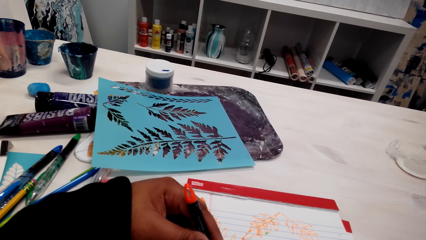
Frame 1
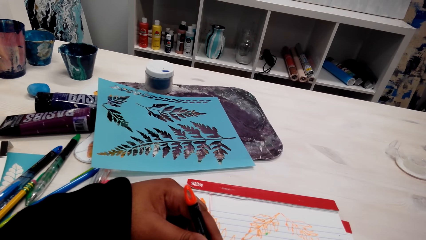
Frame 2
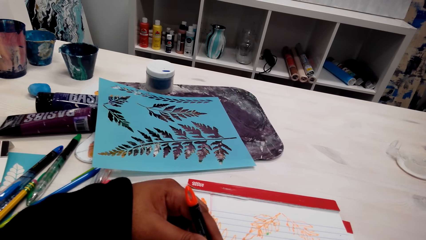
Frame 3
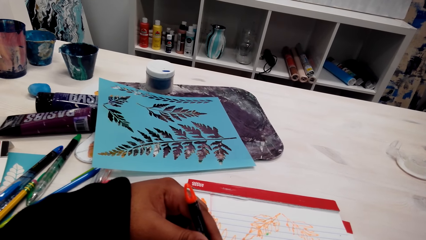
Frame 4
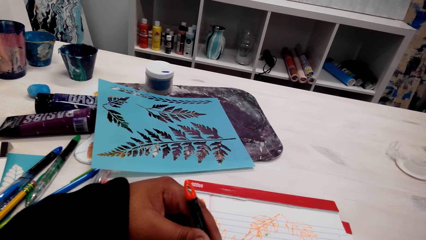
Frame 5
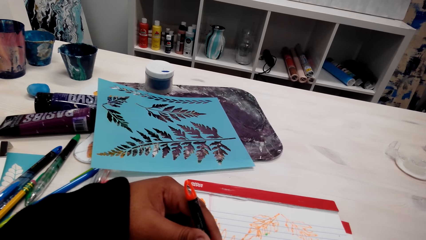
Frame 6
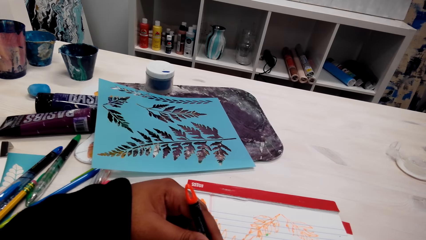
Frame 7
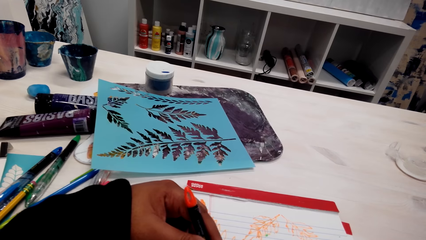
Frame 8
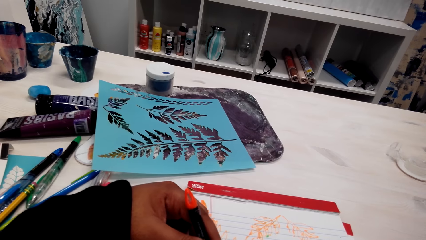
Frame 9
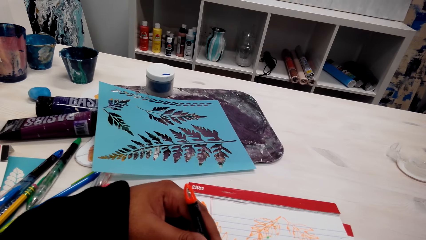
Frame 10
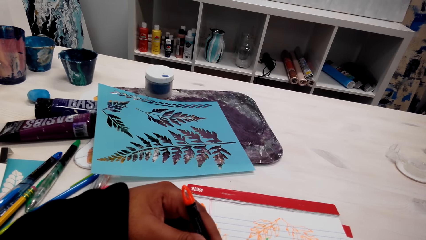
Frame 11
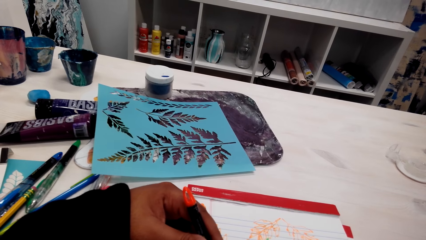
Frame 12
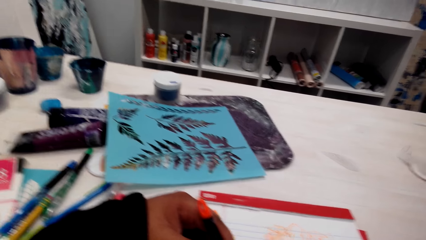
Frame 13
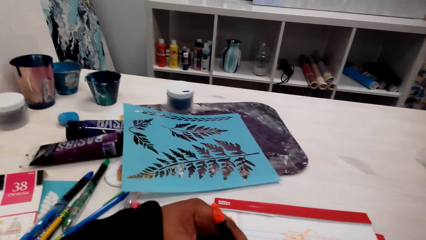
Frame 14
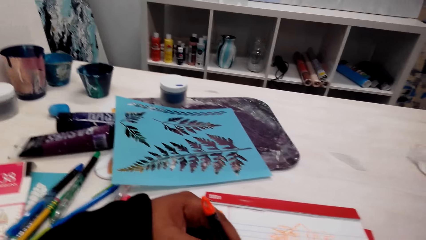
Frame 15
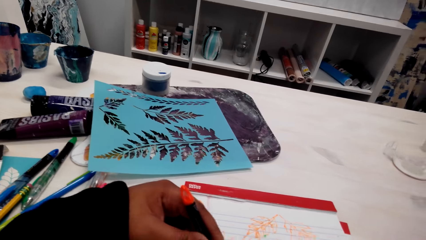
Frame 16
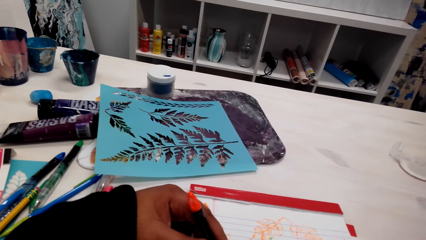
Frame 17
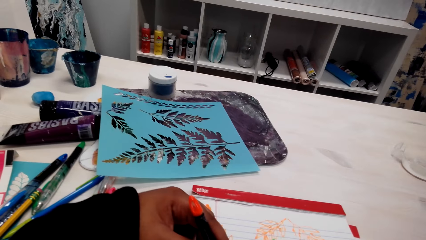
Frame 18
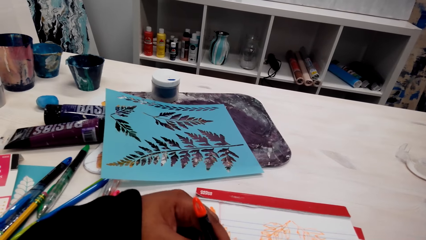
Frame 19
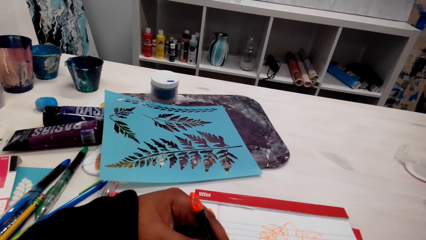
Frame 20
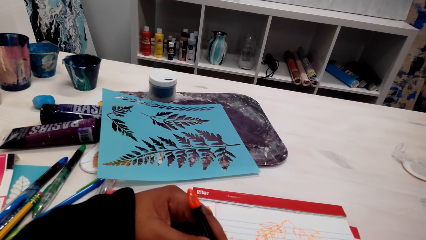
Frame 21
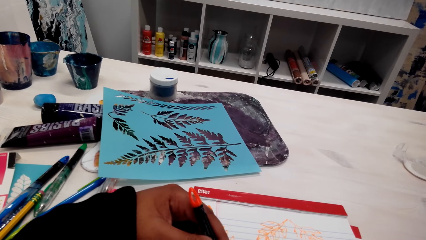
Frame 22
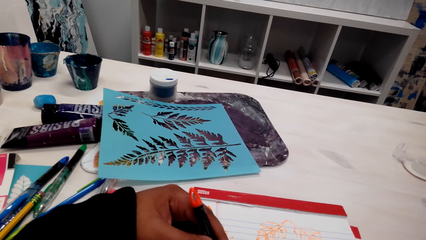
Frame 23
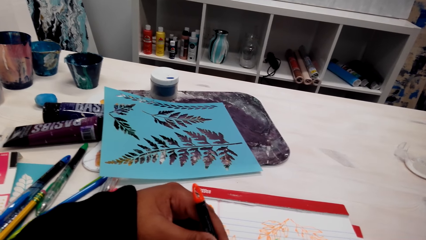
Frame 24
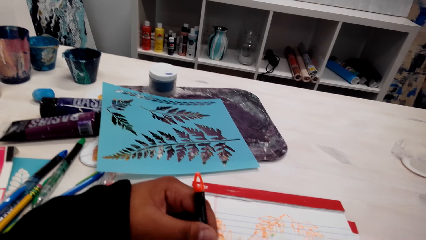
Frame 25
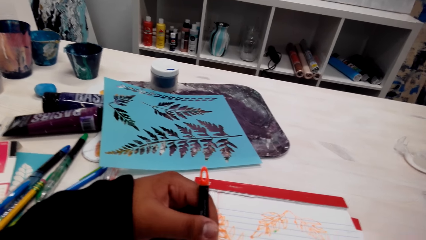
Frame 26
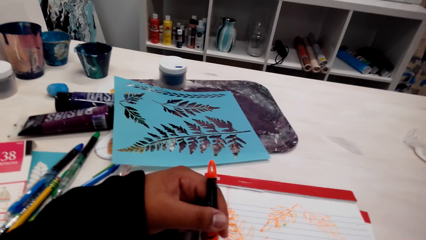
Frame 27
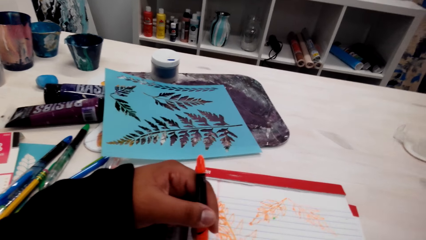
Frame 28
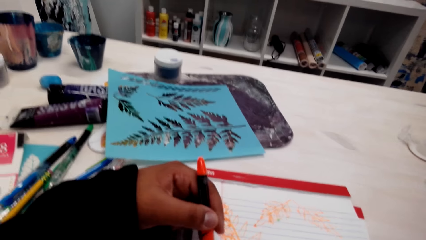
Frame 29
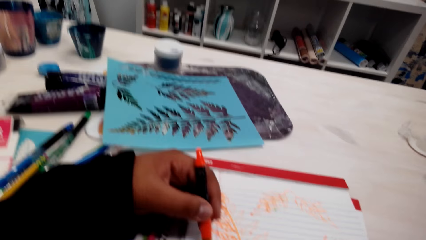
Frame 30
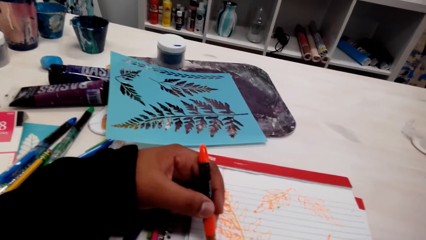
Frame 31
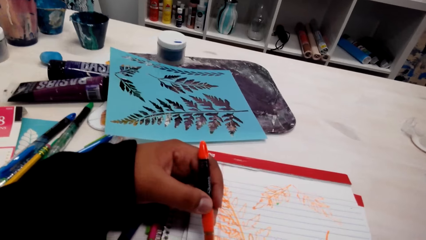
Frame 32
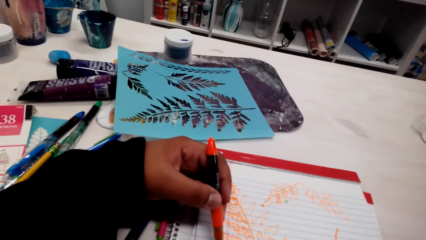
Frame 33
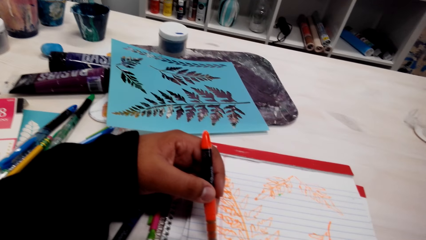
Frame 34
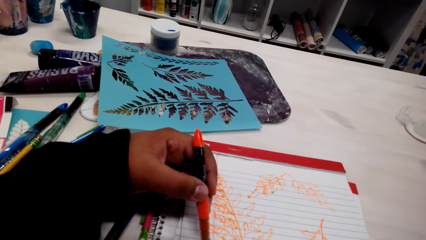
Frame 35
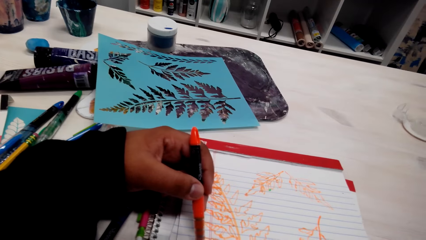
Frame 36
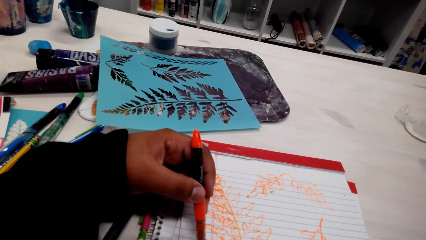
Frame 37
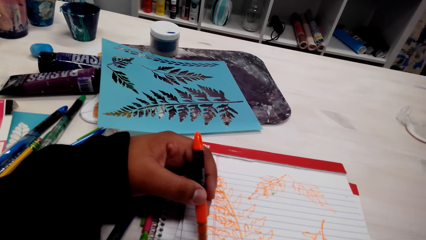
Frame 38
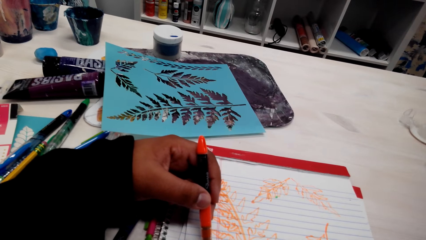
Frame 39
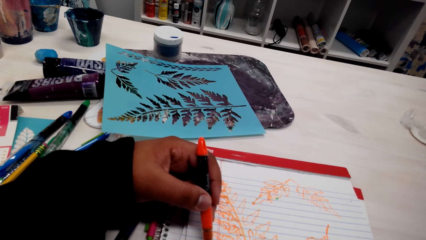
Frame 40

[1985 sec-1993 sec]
The camera wearer talks to a person over the phone.

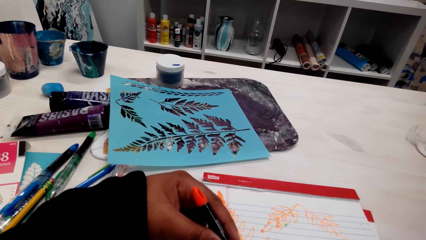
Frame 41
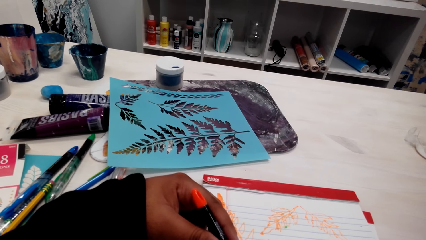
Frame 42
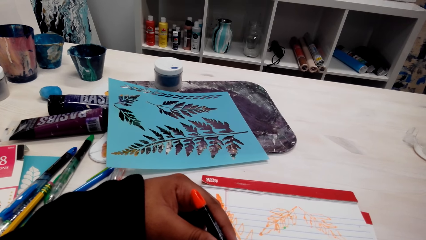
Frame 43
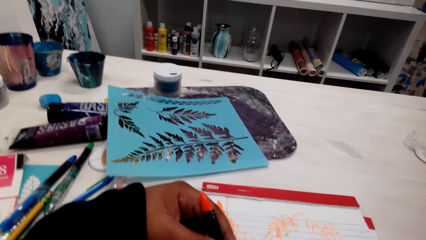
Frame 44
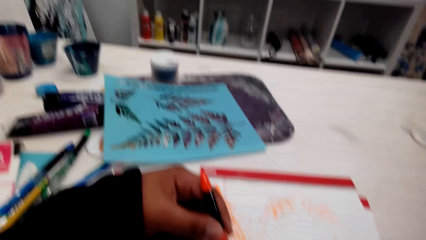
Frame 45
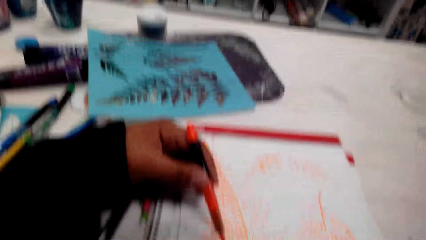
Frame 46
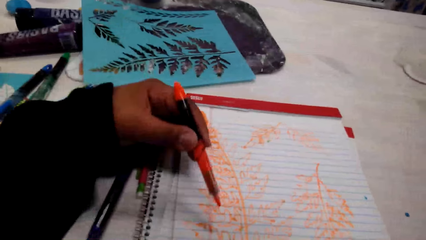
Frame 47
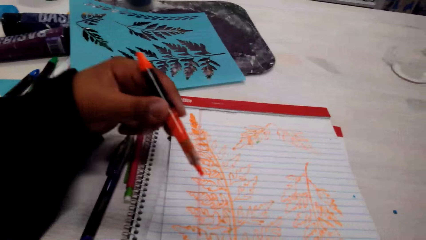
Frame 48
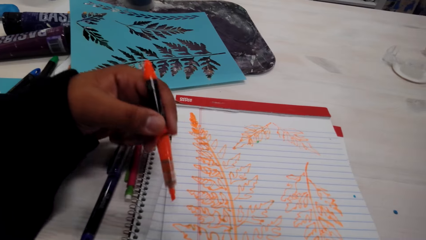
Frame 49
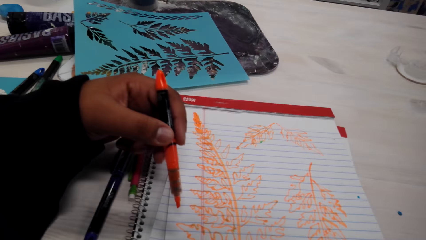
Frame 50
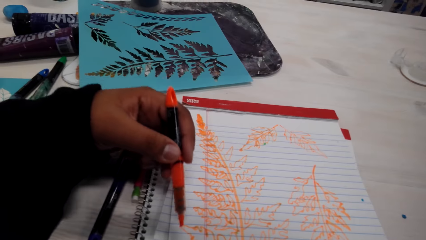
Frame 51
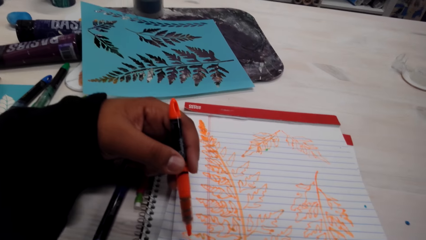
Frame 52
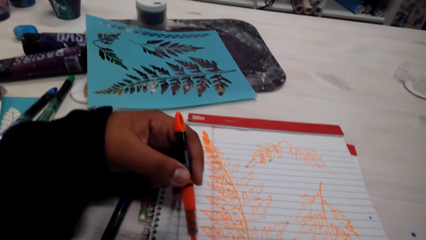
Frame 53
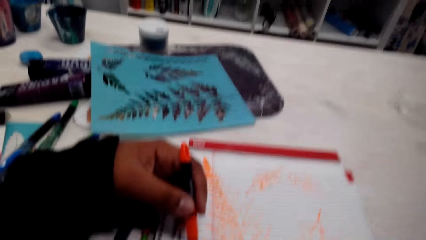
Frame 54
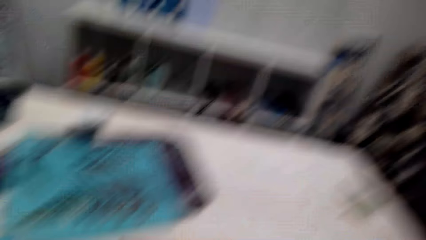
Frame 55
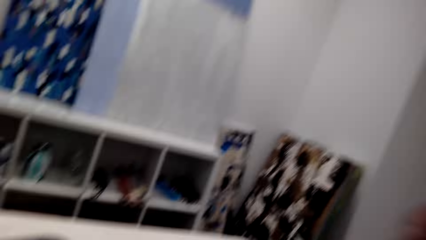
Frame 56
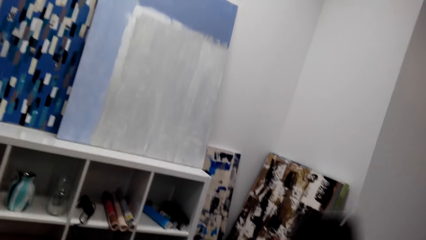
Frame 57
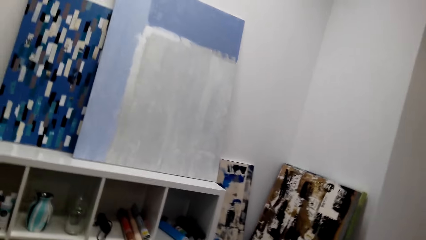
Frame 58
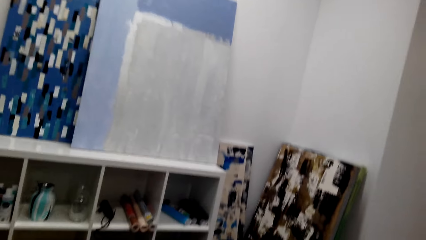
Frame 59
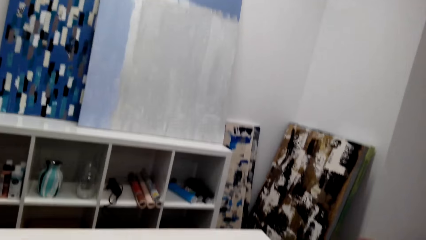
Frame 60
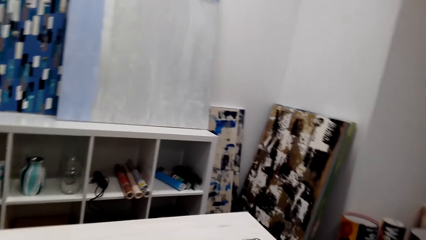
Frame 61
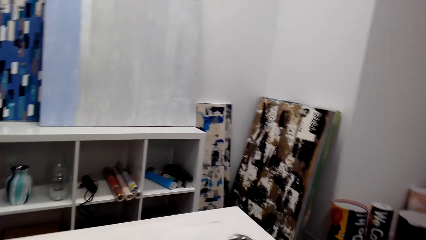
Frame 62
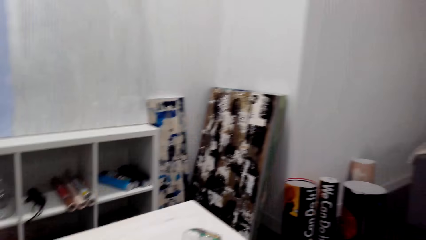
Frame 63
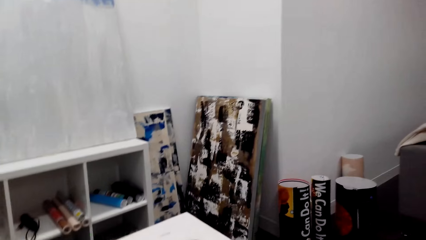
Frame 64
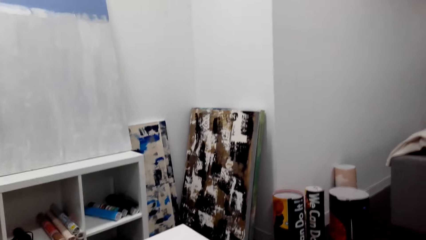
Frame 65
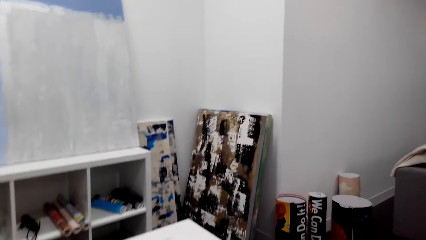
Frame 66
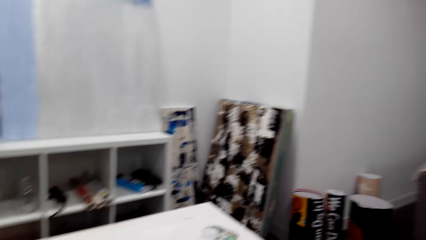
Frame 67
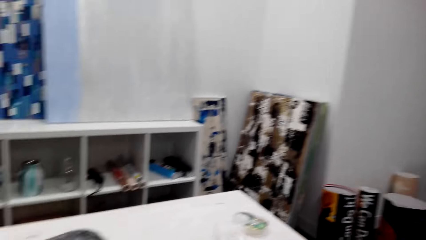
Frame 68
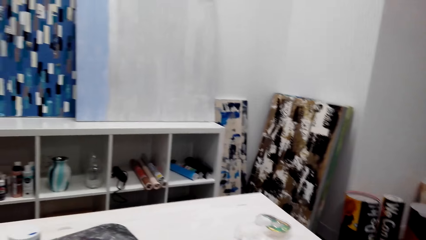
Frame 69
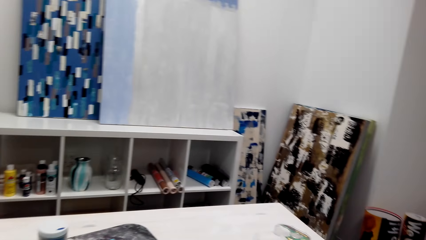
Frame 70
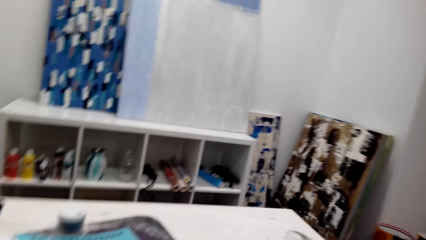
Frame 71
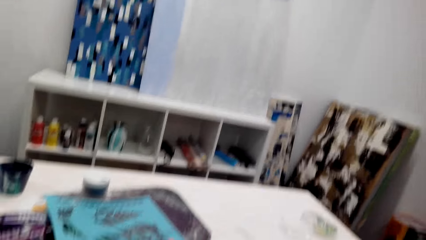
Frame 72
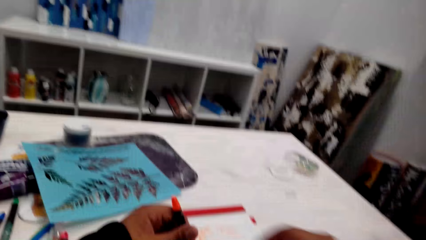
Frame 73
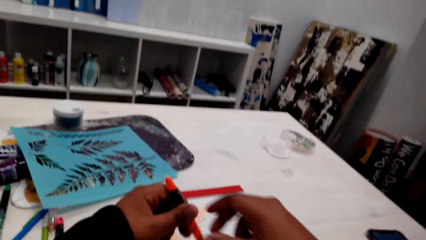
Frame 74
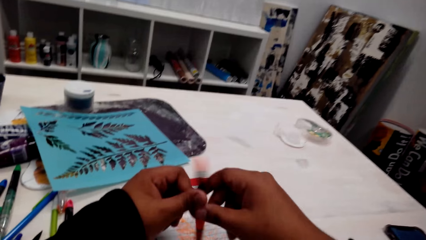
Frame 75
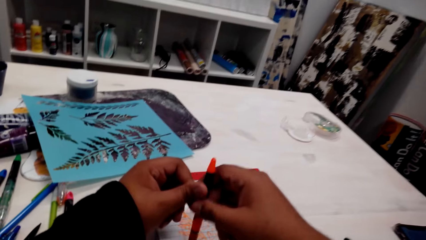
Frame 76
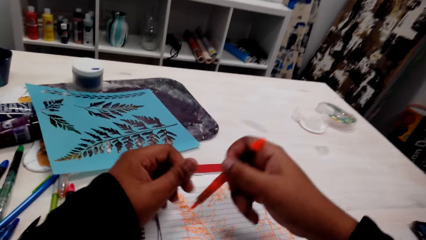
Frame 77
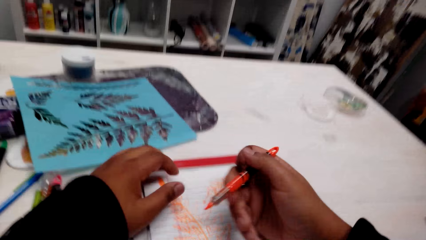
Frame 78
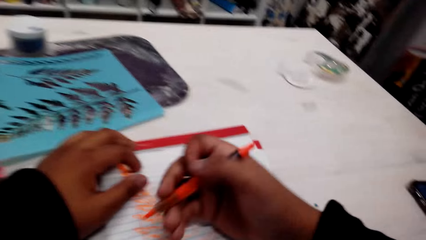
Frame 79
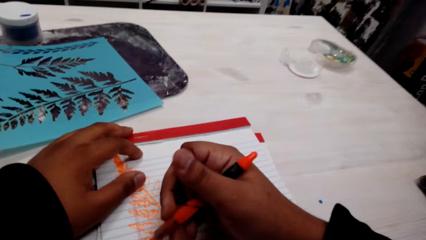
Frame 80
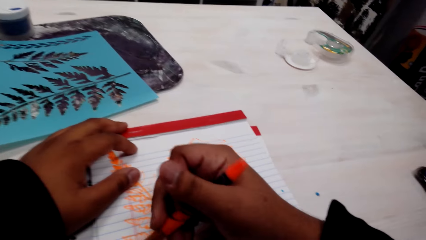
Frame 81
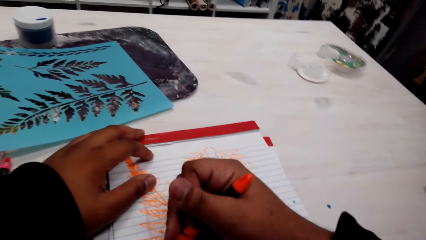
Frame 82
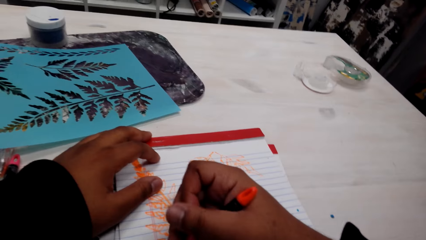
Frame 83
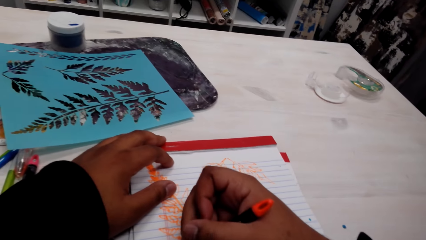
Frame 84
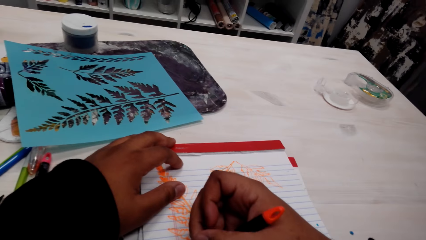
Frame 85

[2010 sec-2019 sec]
The camera wearer lifts the pen. He draws the painting. He puts down his hand. He holds the pen with the other hand. He colors the picture.
